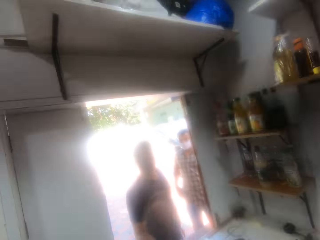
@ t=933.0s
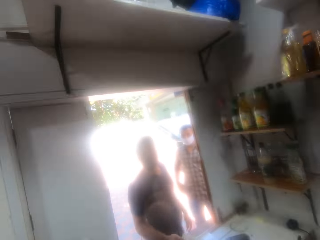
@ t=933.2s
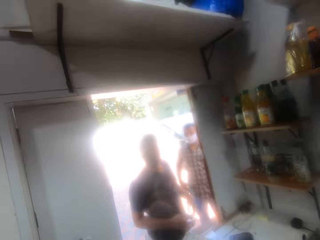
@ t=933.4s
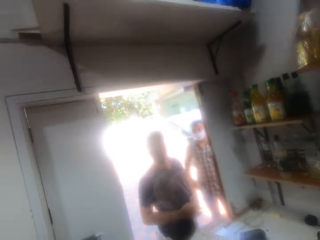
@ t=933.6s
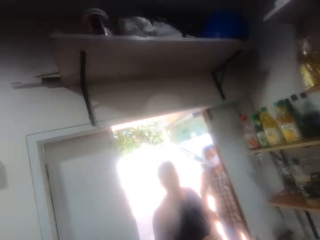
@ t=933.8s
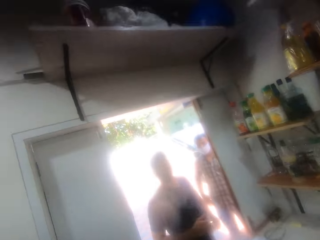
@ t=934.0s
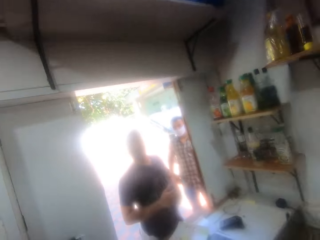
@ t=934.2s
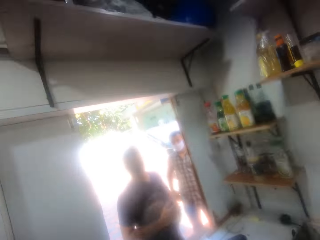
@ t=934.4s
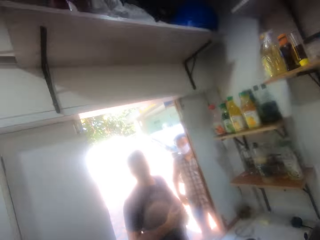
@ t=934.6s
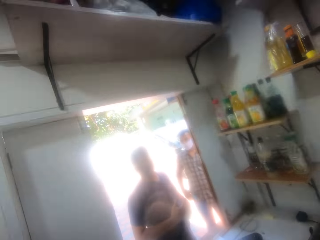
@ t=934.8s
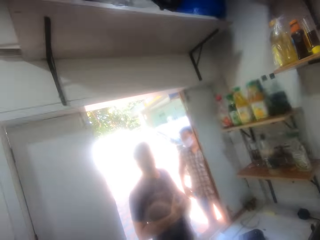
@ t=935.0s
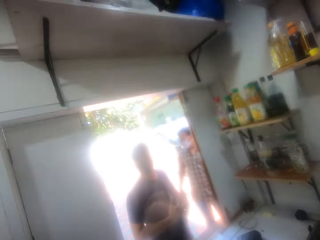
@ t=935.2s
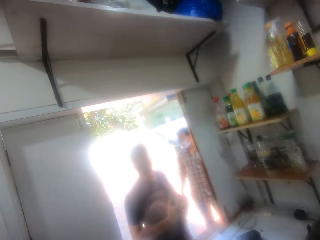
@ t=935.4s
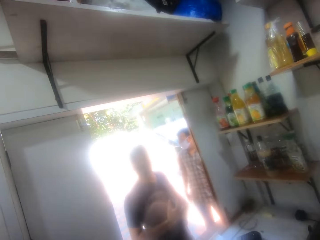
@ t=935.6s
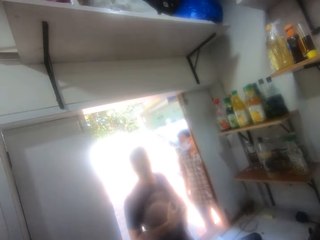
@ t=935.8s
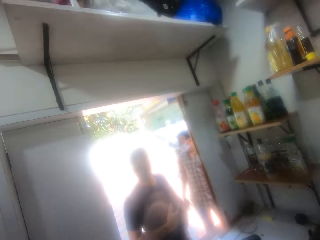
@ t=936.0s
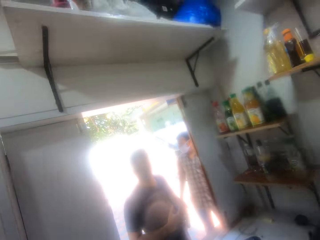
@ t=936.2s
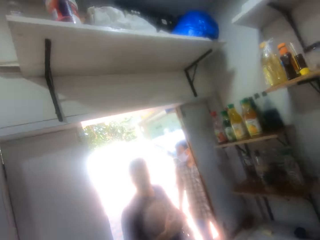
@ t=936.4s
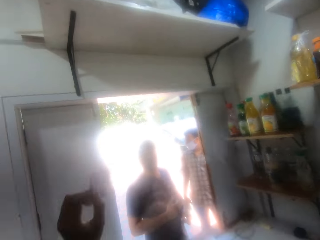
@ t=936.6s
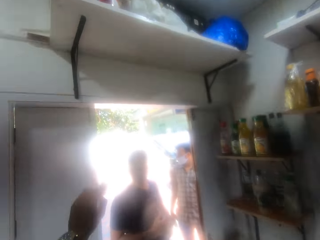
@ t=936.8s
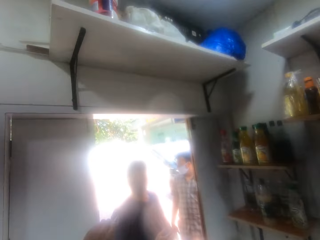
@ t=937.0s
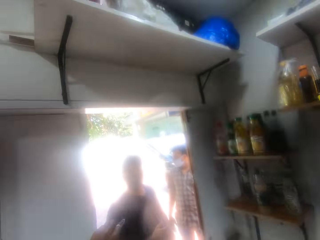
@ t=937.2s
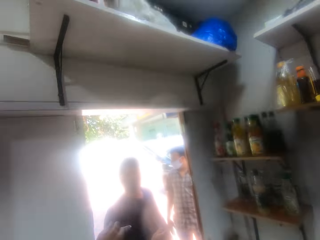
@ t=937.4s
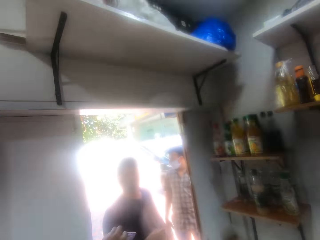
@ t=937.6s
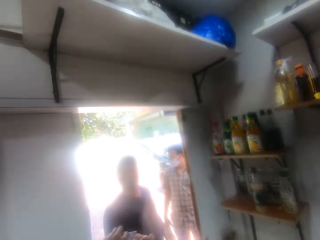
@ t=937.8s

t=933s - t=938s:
A man converses with the camera wearer while on the window of the kitchen.

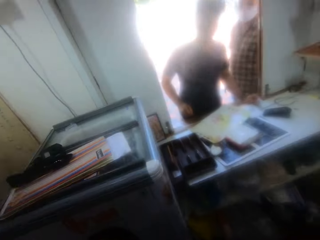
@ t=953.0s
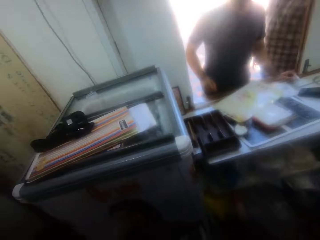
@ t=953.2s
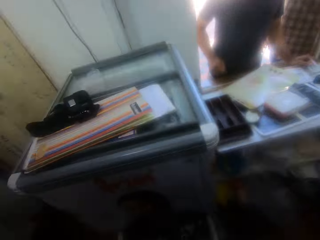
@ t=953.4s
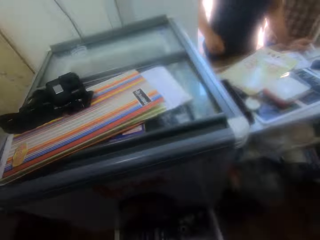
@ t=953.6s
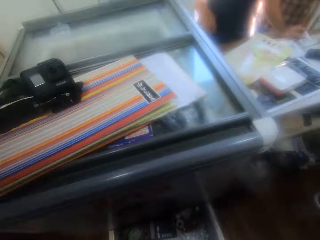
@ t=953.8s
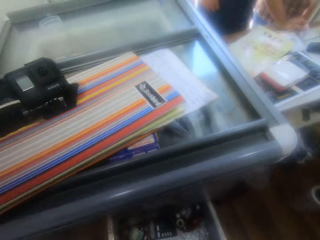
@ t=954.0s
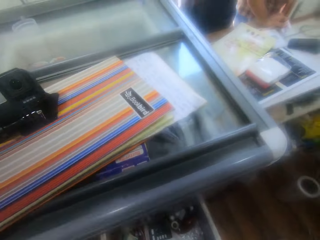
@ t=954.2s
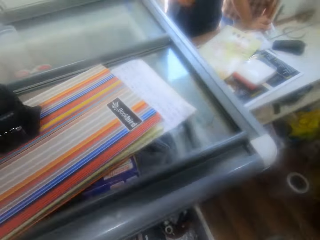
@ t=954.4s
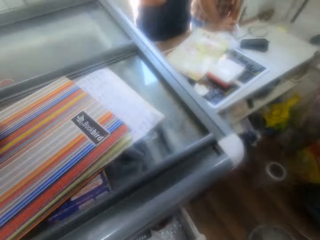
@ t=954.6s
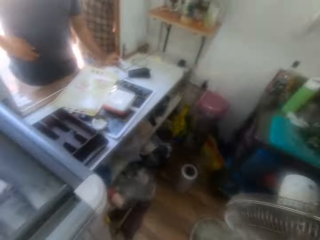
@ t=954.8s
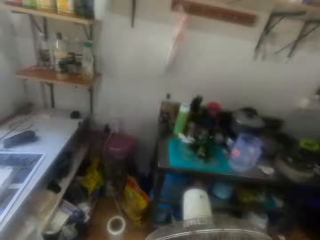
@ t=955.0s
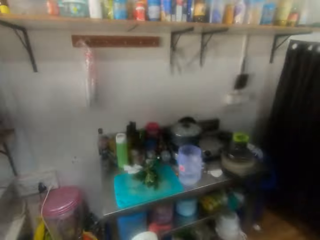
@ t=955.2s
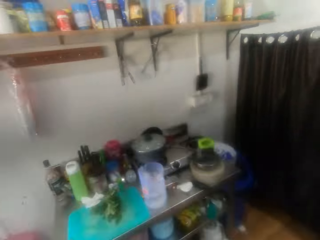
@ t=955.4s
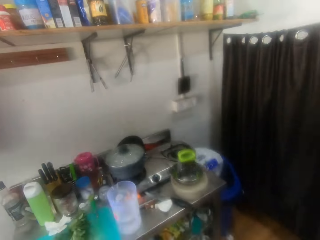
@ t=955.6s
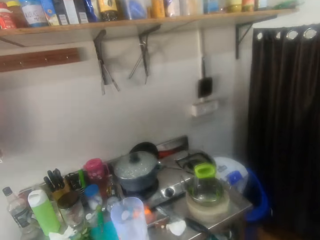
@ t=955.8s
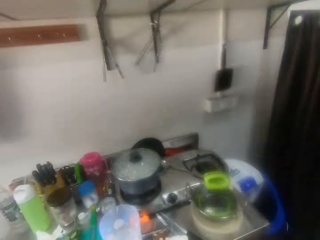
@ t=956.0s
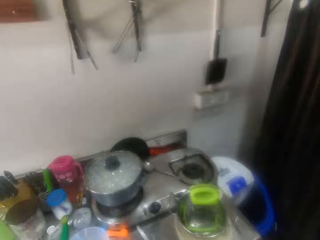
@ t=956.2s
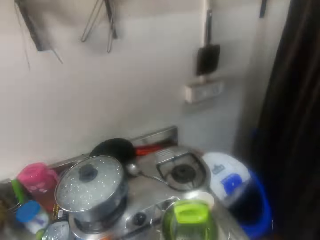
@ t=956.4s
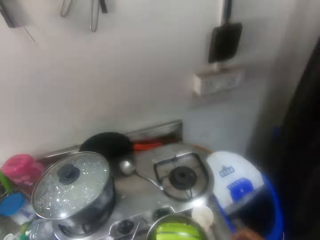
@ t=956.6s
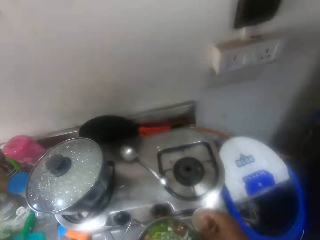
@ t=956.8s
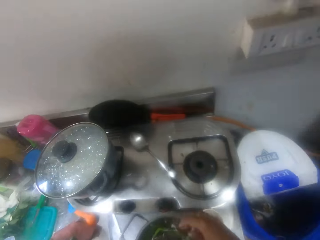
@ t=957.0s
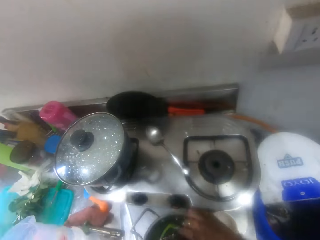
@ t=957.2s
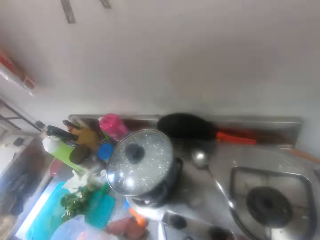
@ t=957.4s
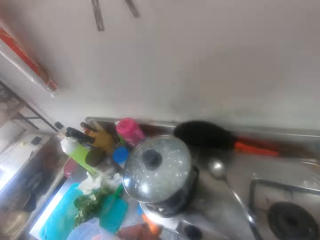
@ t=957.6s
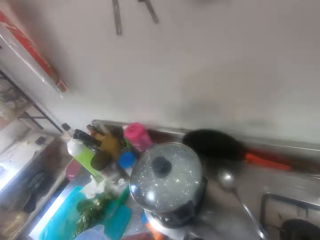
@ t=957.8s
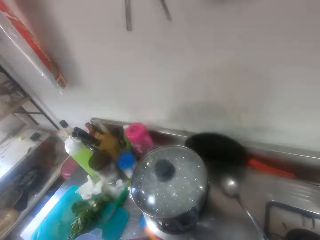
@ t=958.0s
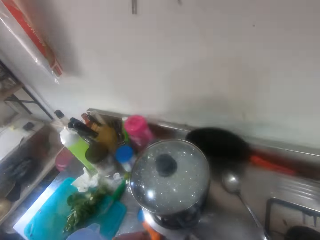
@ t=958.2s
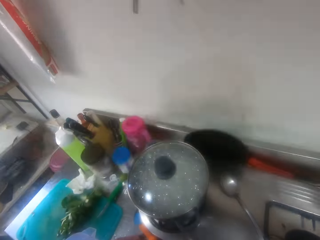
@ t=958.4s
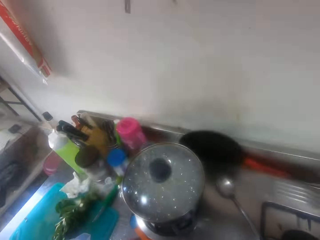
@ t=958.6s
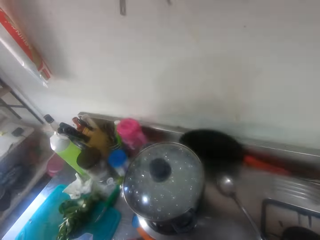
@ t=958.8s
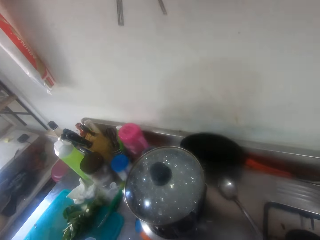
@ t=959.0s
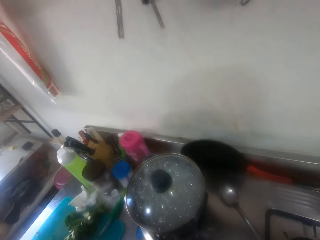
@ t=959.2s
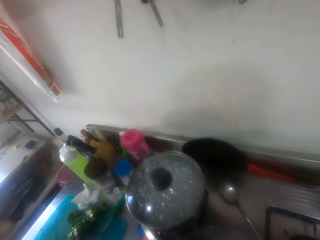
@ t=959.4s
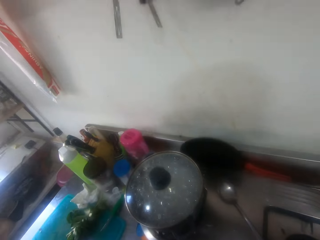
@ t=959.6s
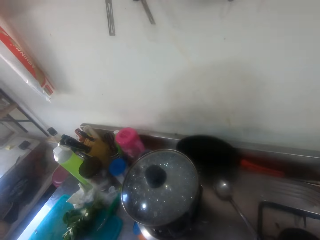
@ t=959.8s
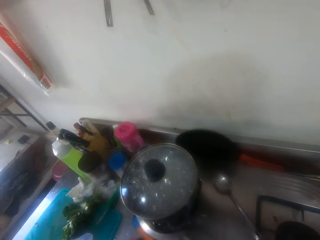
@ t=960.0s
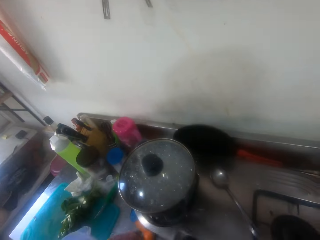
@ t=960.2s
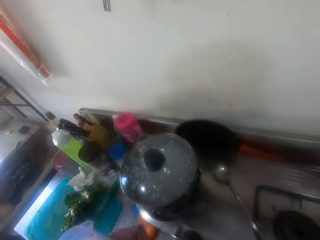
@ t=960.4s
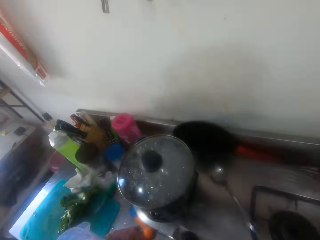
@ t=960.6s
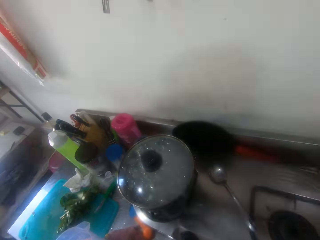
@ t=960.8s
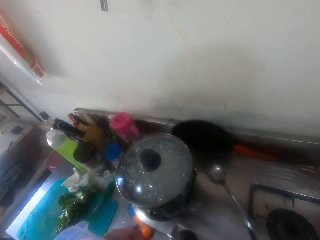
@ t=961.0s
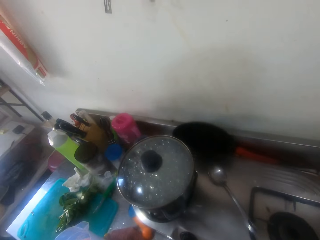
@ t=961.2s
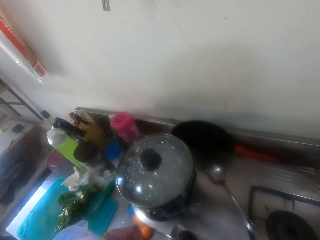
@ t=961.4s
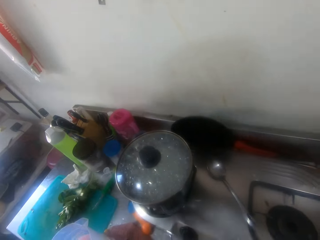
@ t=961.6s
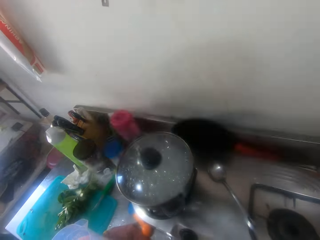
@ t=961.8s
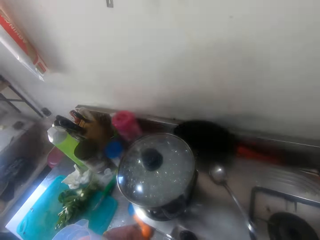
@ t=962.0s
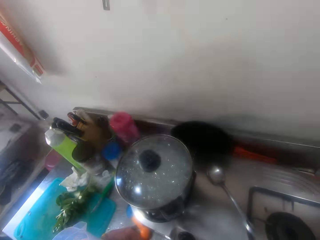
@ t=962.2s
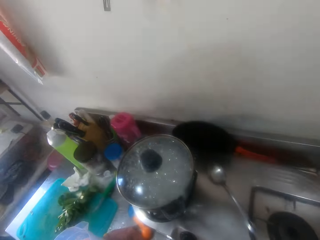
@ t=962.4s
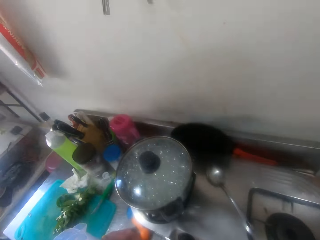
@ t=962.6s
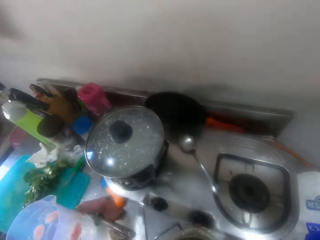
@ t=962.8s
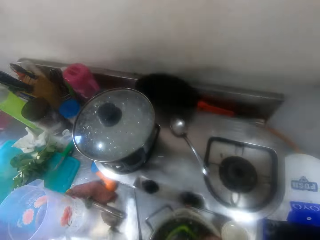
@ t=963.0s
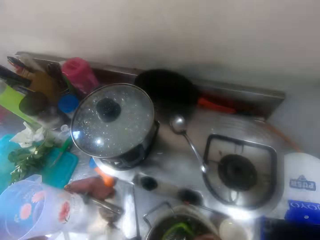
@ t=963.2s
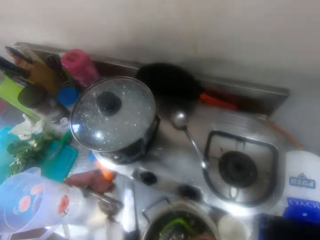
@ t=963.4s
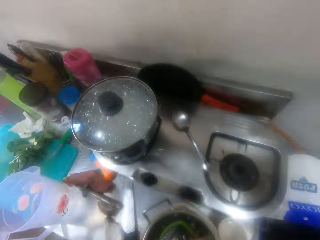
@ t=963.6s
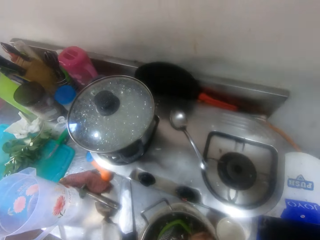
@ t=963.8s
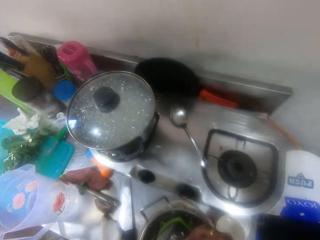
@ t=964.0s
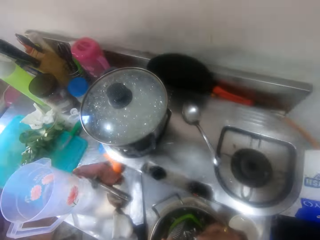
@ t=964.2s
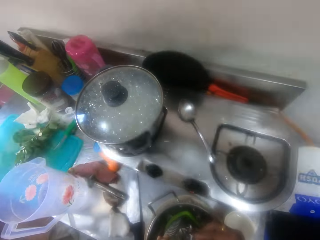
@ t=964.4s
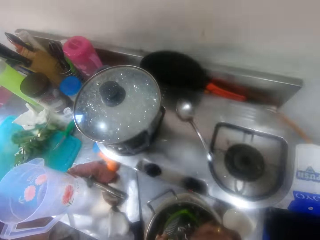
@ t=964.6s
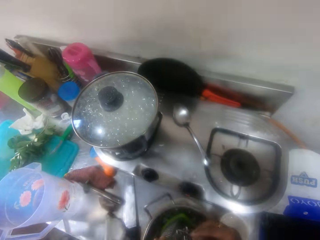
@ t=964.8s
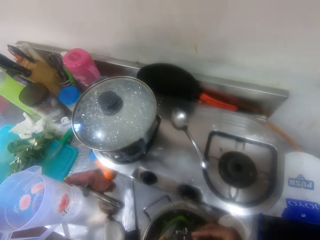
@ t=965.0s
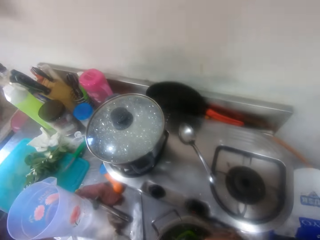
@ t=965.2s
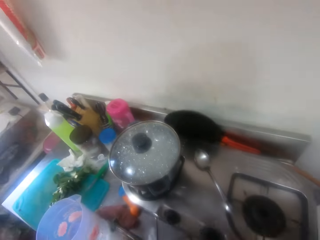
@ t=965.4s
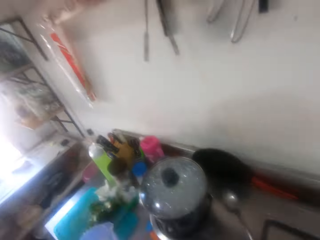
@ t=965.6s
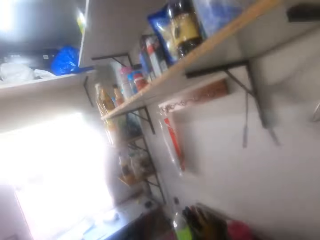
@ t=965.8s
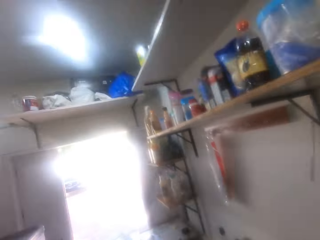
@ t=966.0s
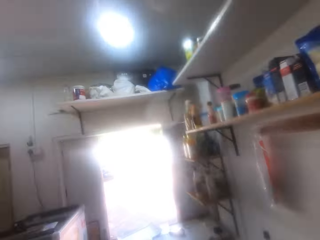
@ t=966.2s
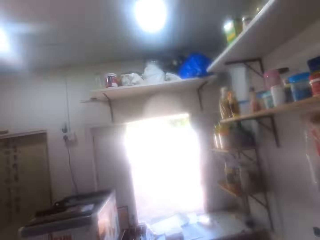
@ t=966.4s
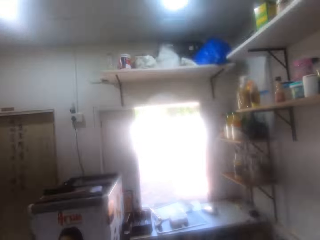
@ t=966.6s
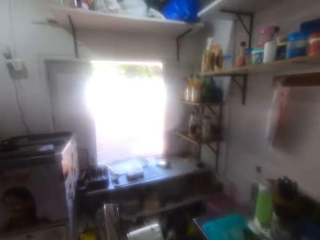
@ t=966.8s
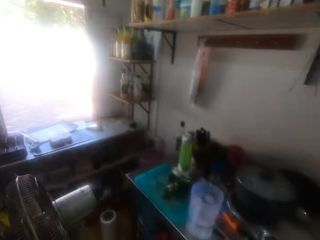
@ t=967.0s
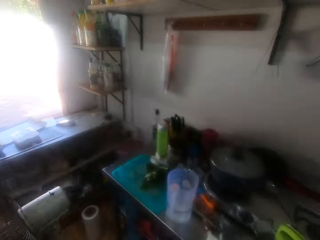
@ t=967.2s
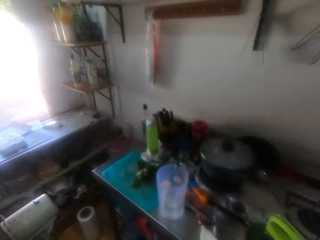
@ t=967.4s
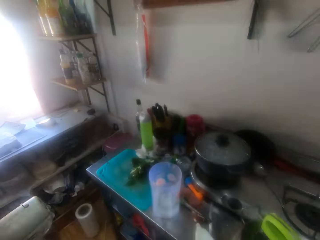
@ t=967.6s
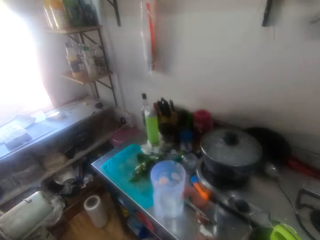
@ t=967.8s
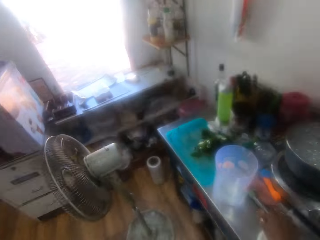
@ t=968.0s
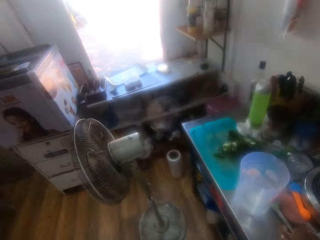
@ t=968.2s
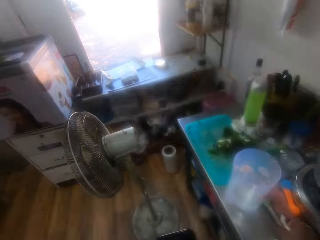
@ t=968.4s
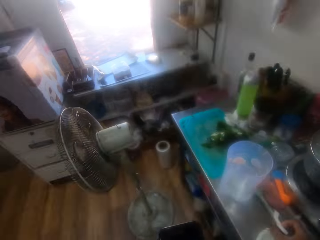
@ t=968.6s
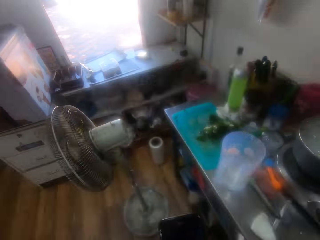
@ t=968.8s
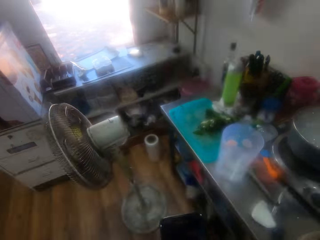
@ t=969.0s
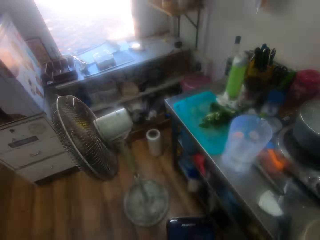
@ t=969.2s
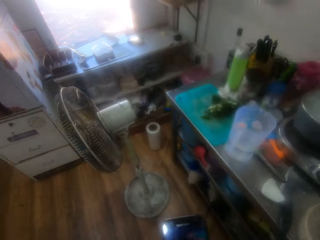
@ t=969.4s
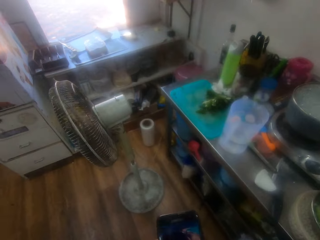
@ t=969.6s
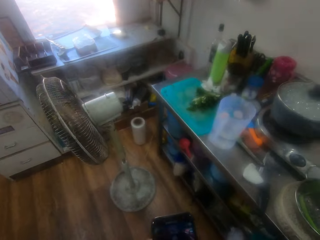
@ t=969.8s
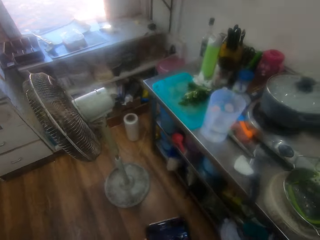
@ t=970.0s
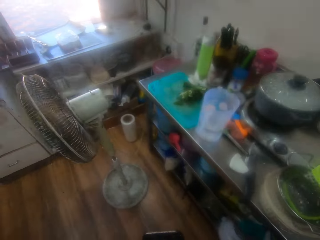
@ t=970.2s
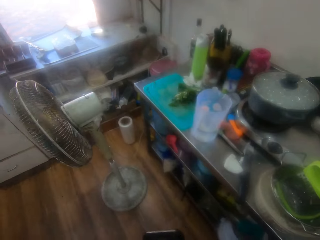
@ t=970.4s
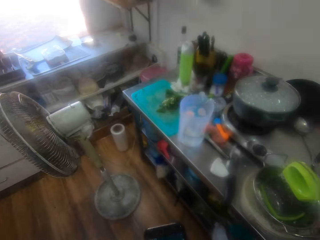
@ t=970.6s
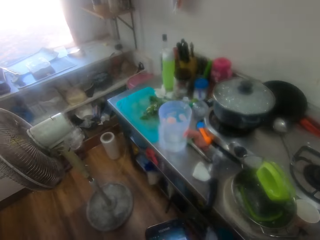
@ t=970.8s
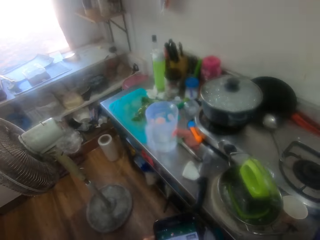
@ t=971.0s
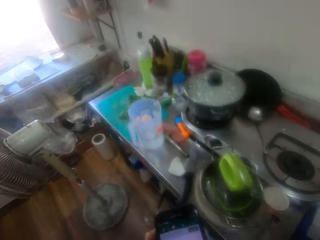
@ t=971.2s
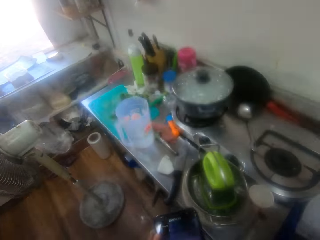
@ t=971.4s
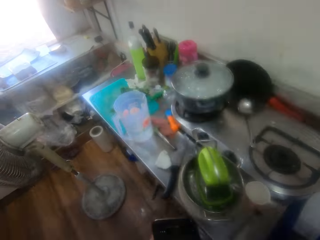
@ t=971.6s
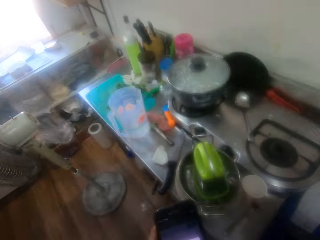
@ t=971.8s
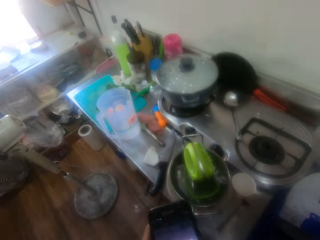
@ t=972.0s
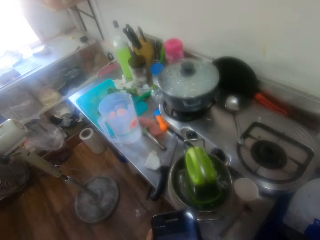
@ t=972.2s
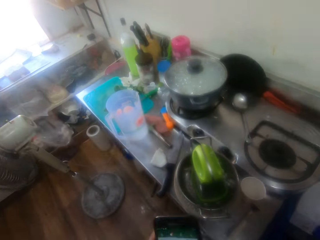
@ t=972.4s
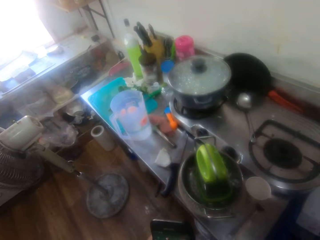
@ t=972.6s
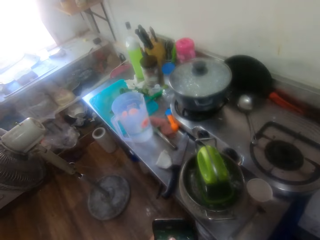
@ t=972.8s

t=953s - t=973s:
The camera wearer closes a drawer. He walks in the kitchen. He converses in the kitchen. He grates coconut in a bowl in the kitchen with a grater. He looks around in the kitchen. He puts the coconut on the kitchen counter. He scrolls on a phone. He touches his cell phone in the kitchen.
